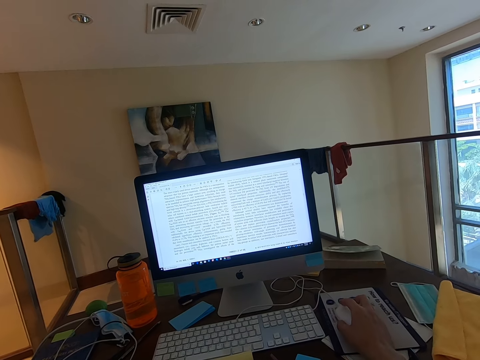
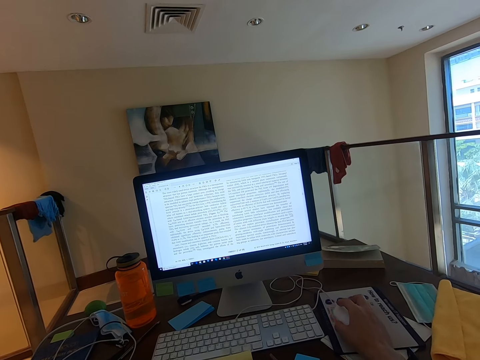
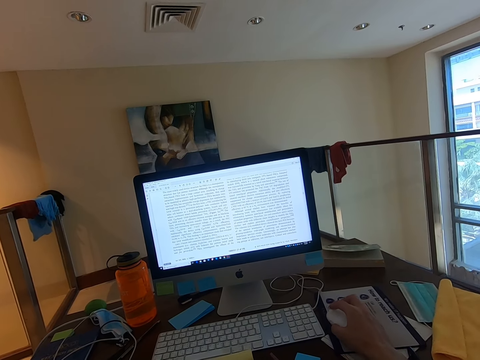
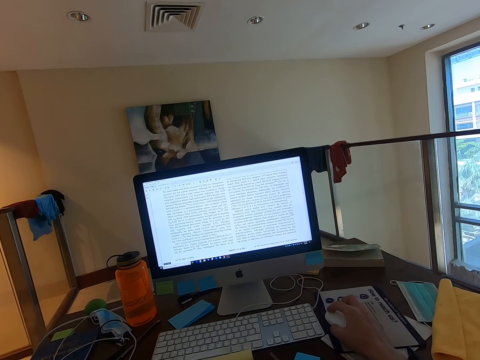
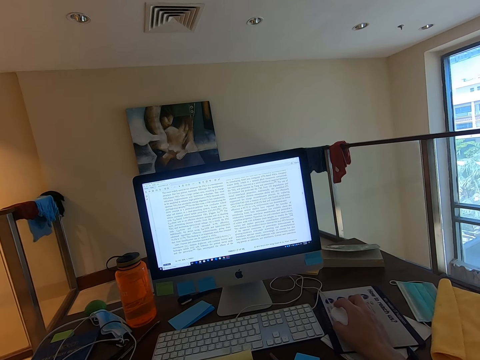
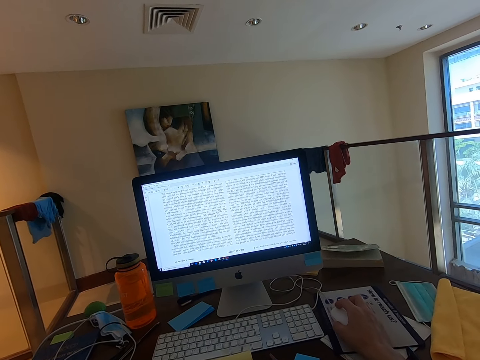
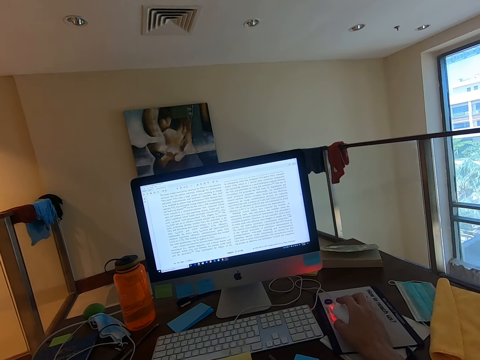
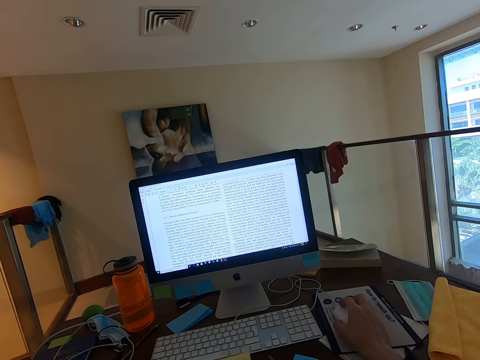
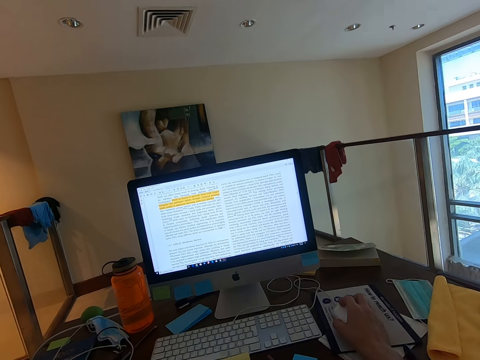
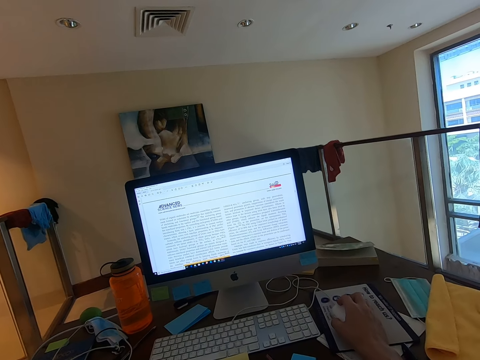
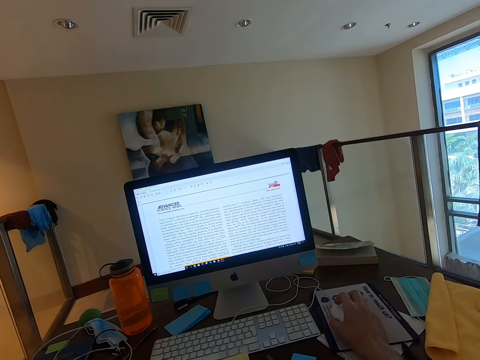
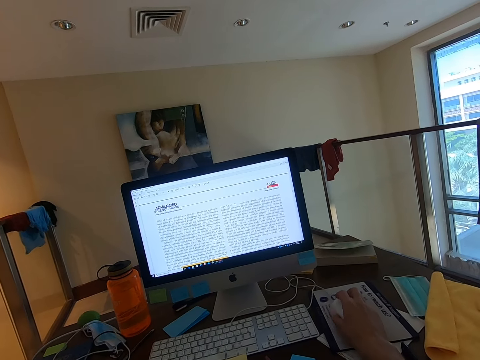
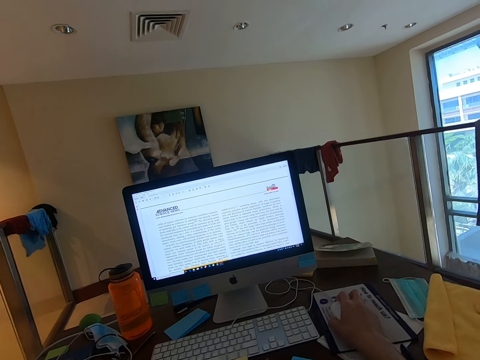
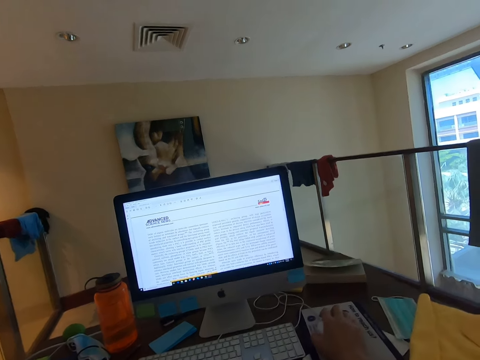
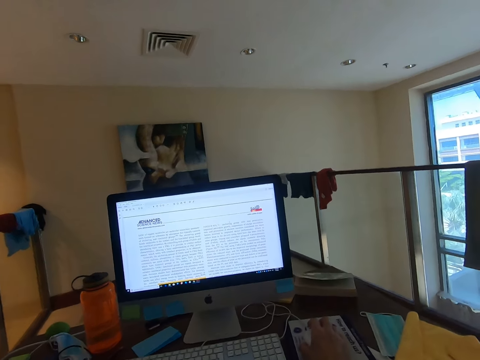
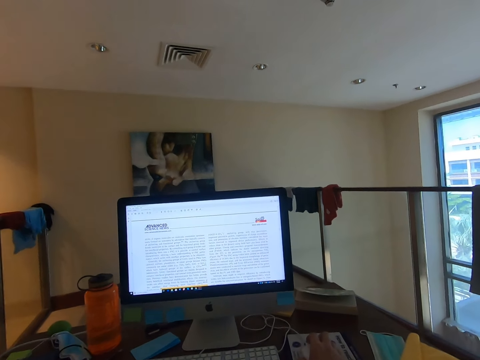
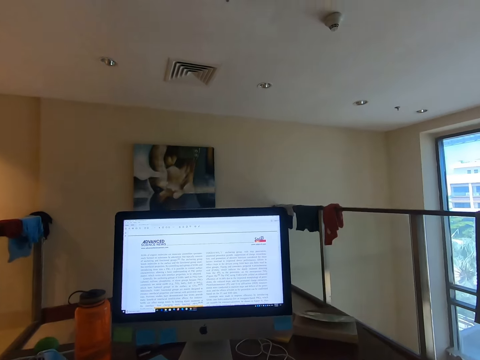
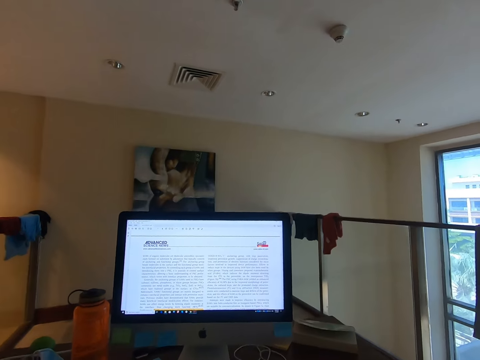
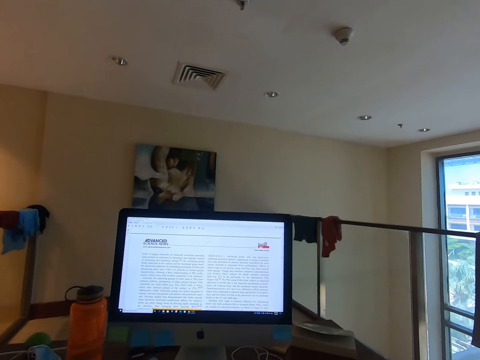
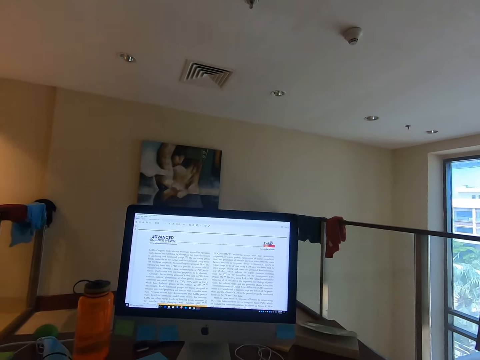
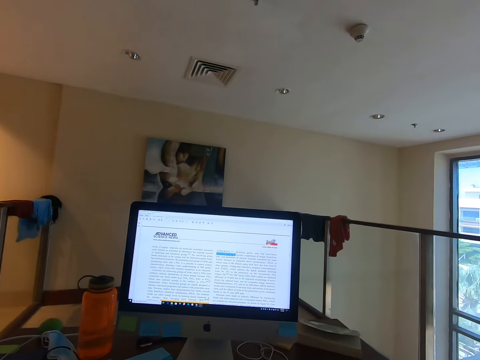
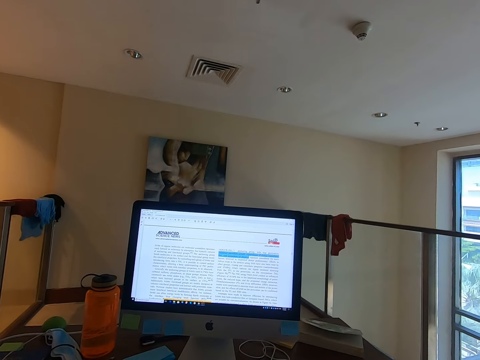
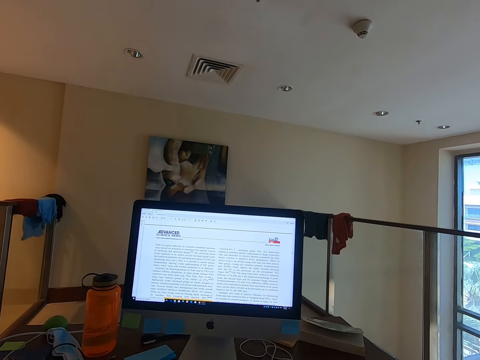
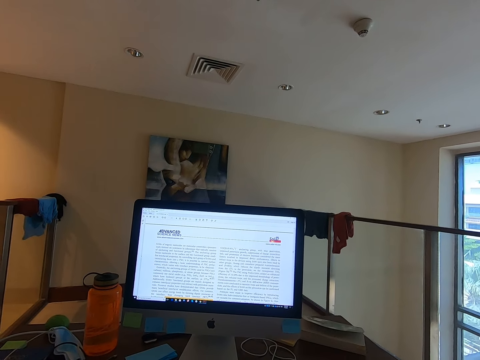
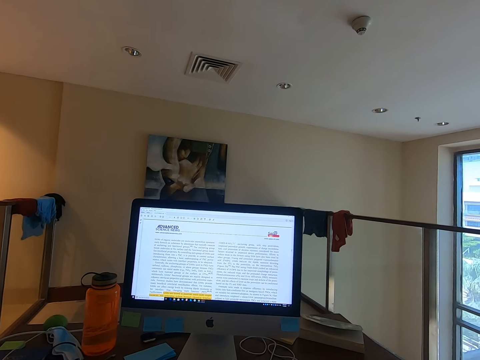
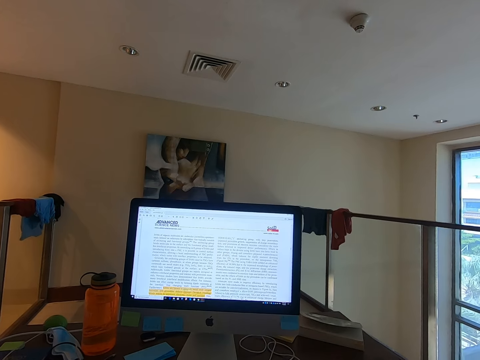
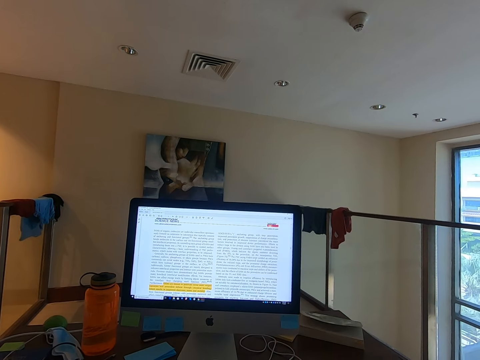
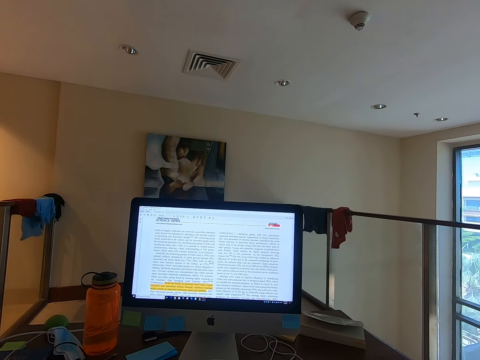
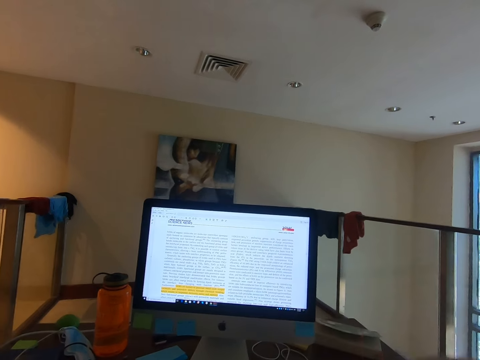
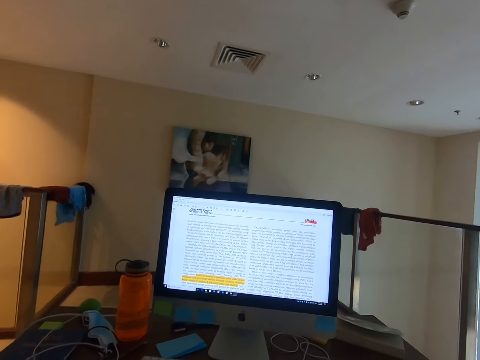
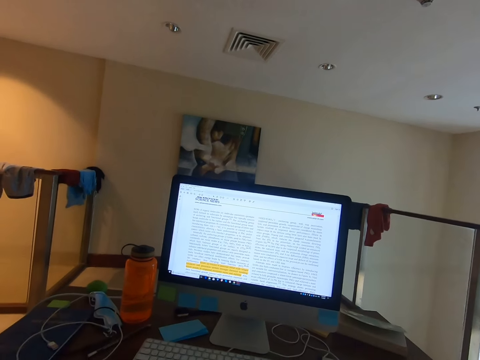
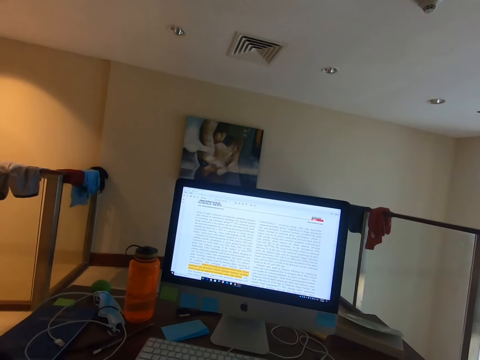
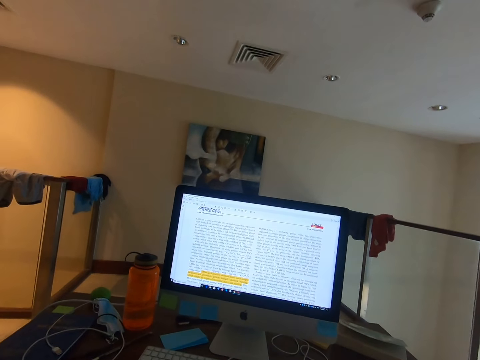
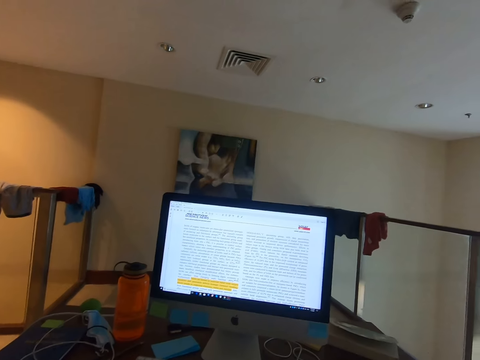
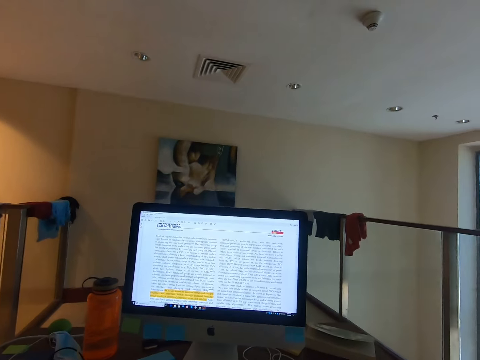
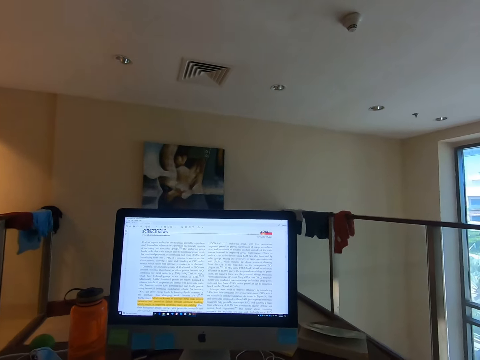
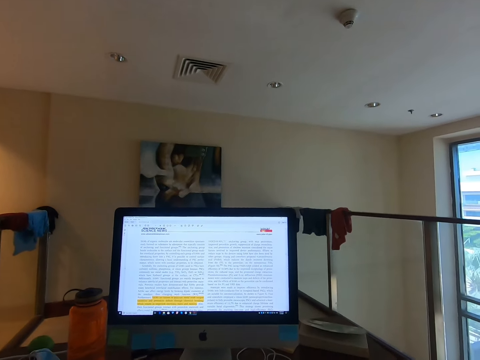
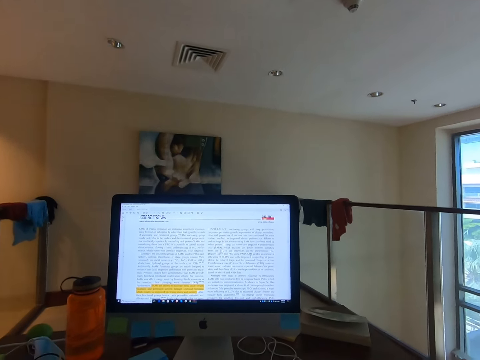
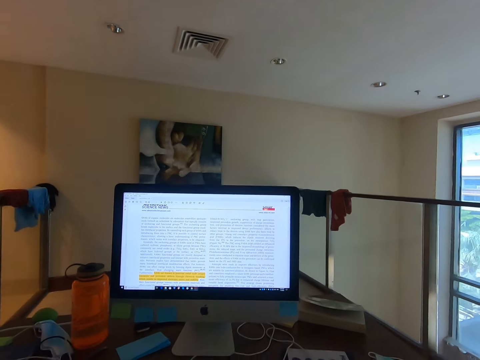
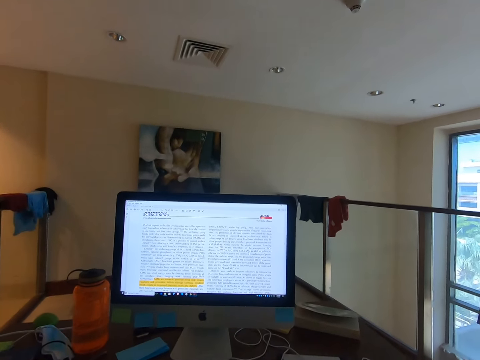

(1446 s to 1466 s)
The camera wearer looks at the computer. They lift a hand and stare at the monitor's screen.

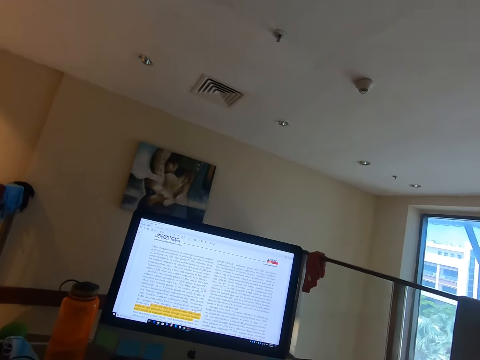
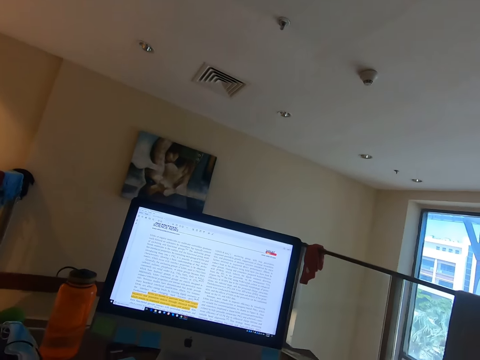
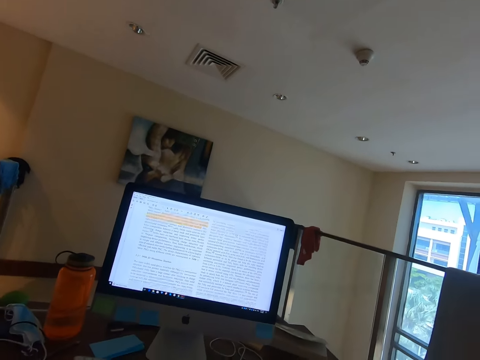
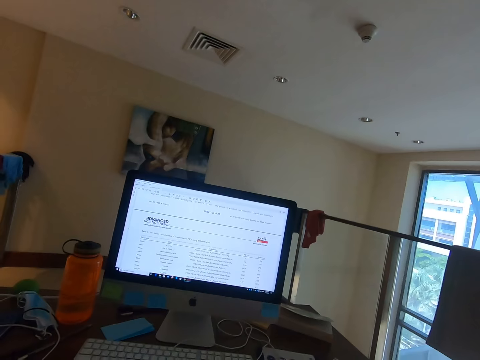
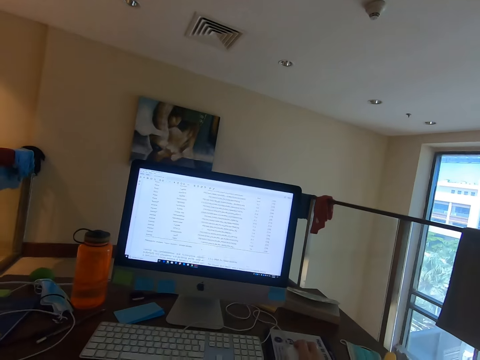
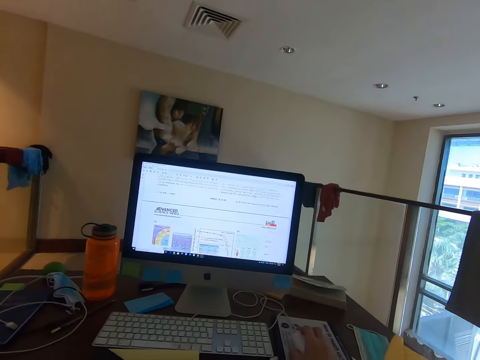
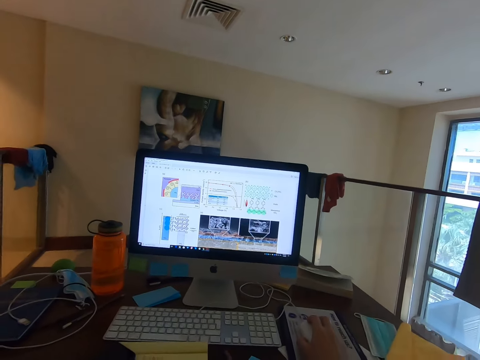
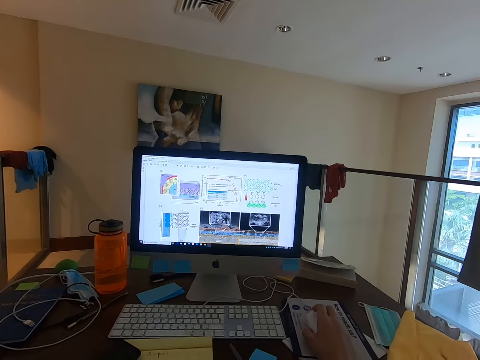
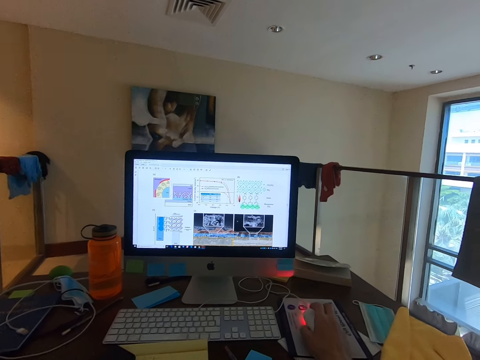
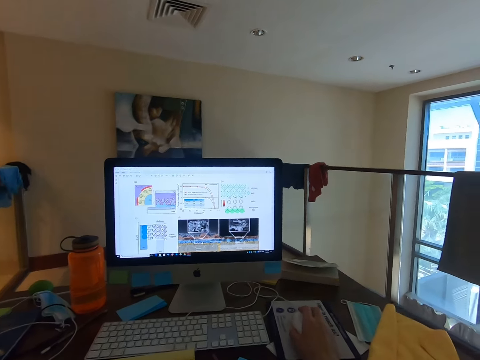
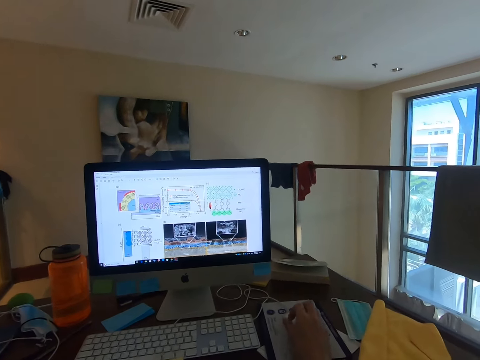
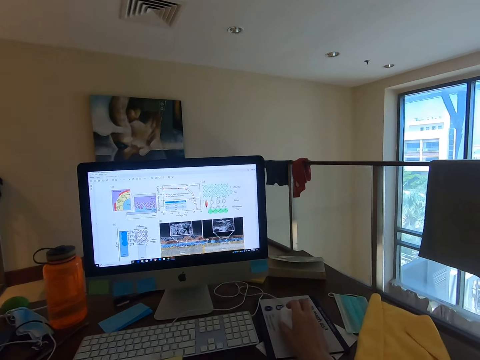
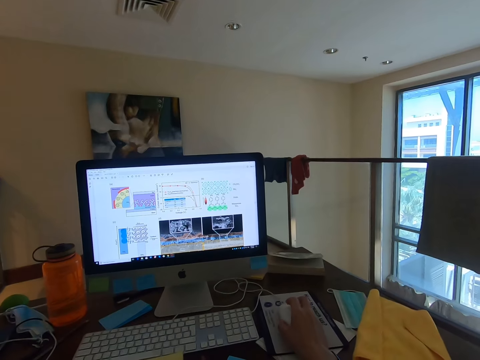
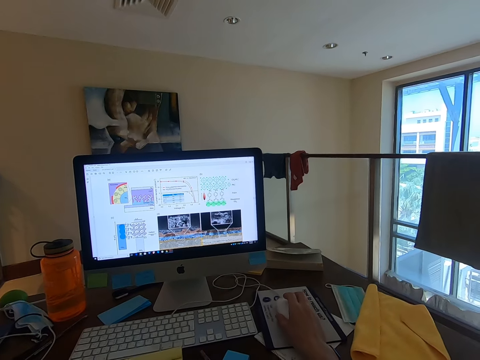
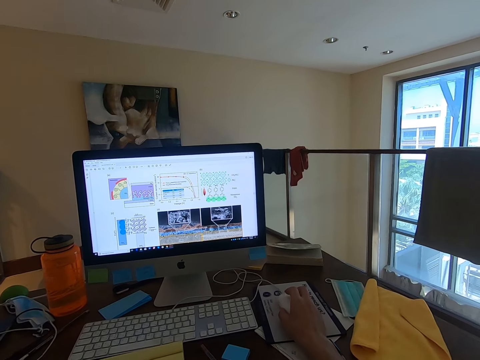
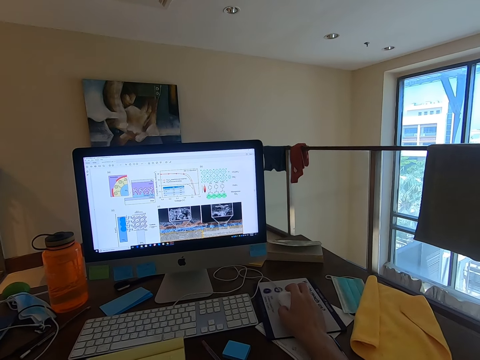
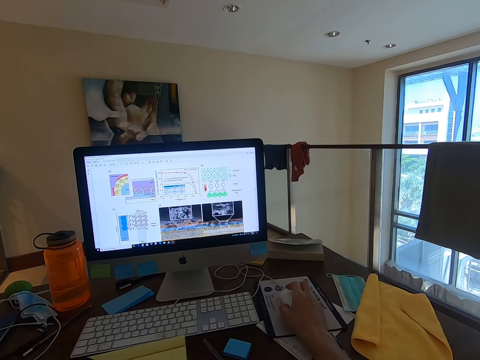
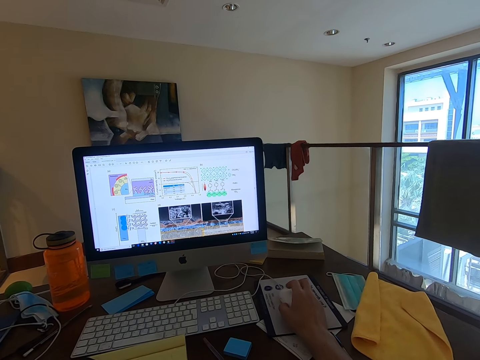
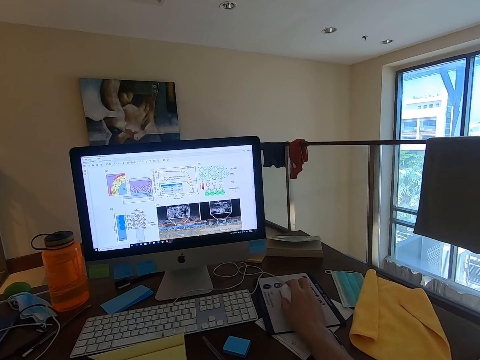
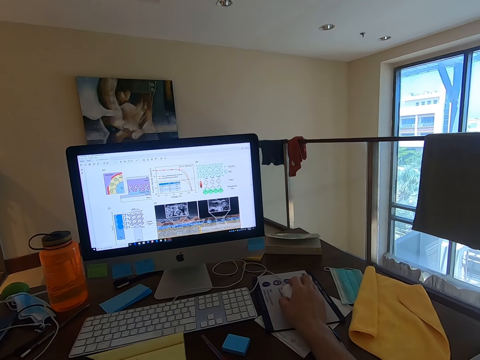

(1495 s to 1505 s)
The camera wearer operates the computer and uses the mouse.
